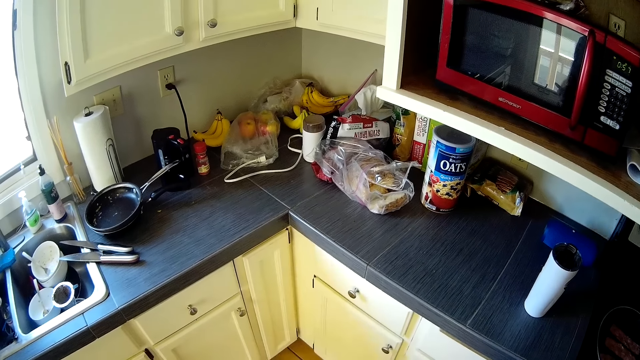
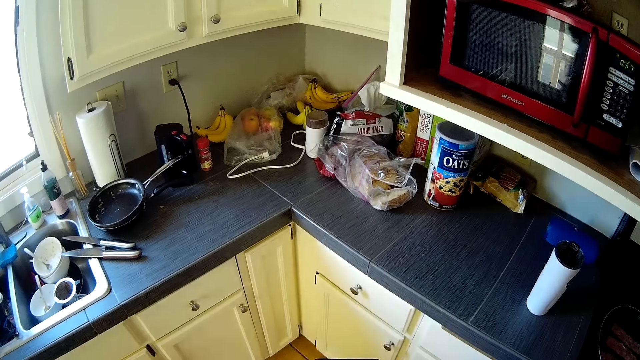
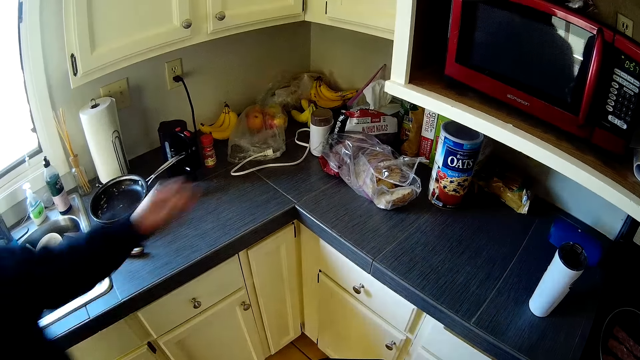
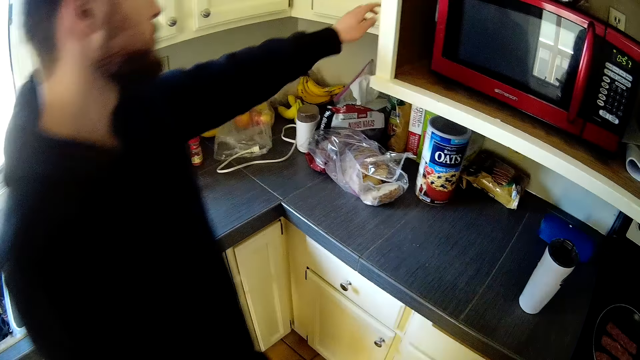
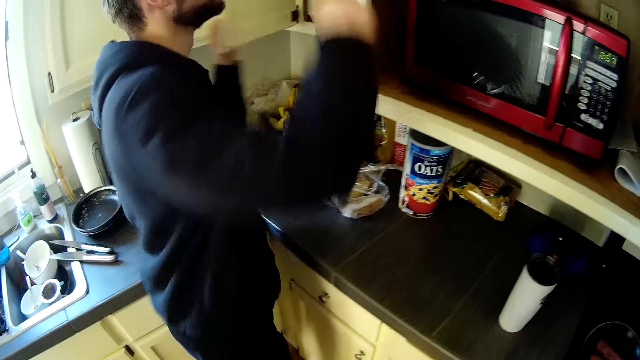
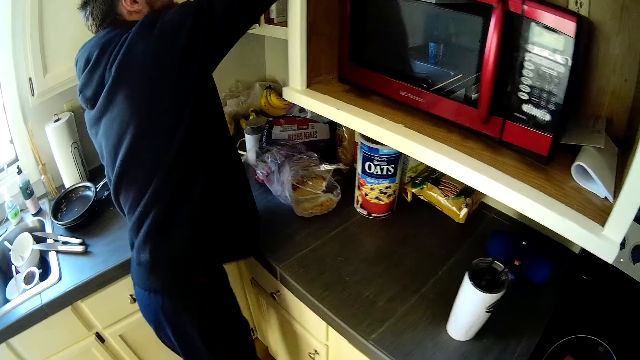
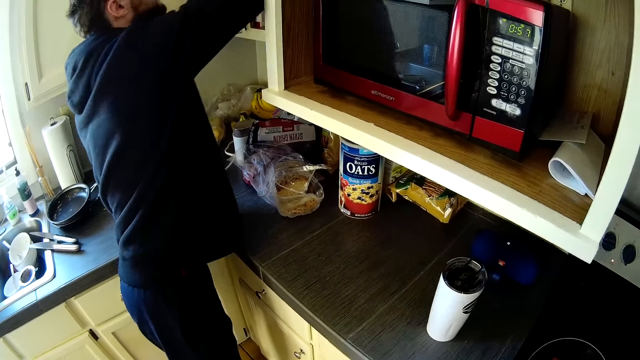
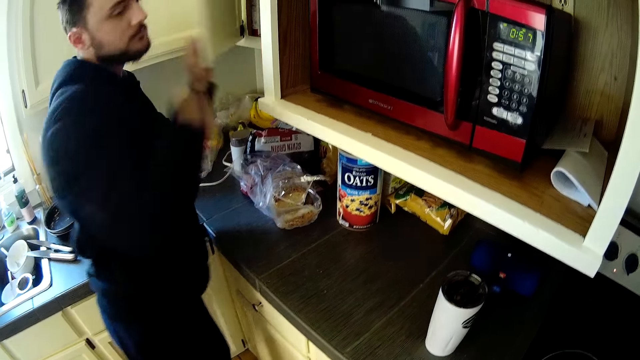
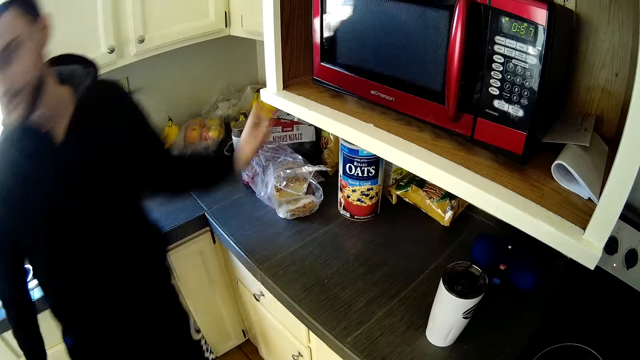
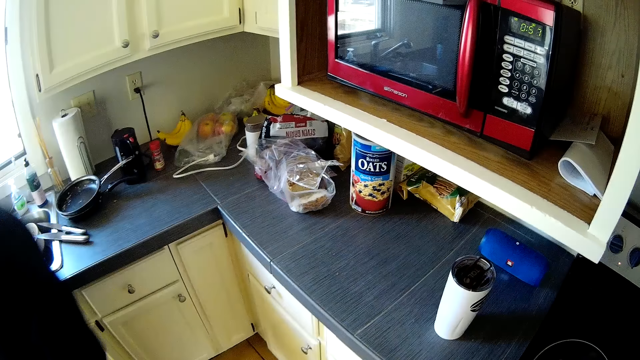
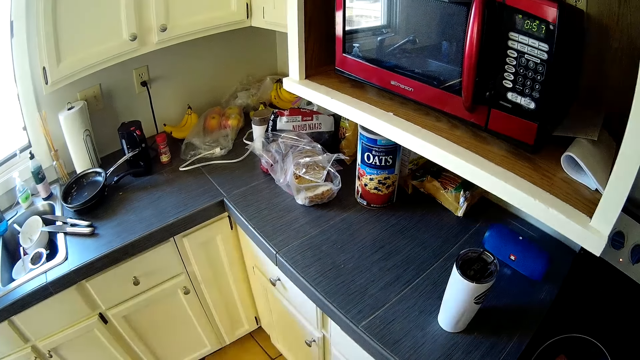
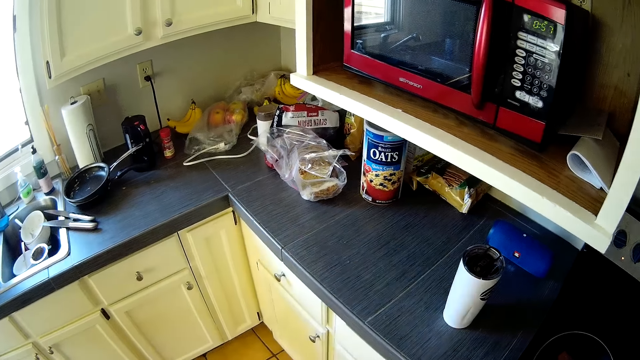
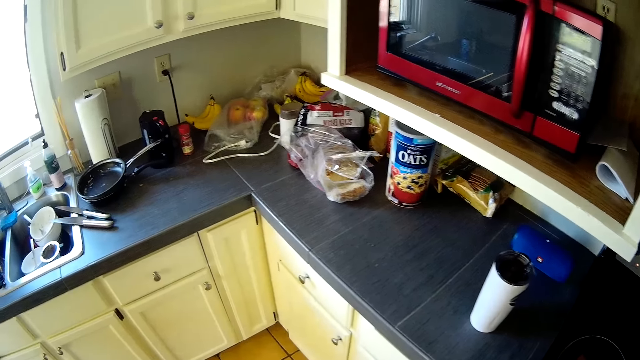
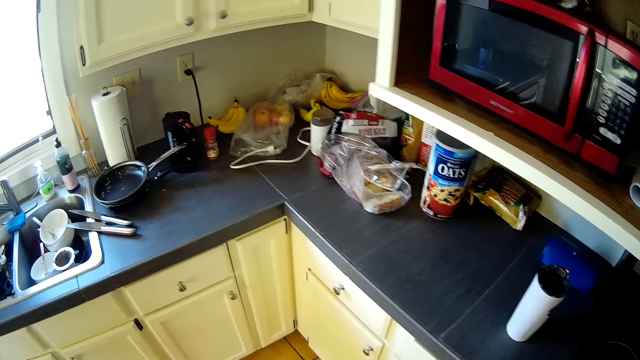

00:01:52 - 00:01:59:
A man picks something in the kitchen.

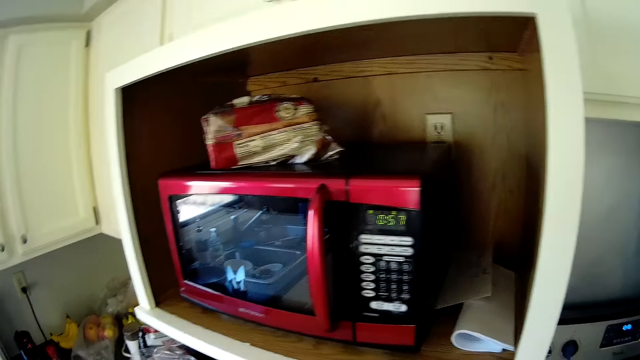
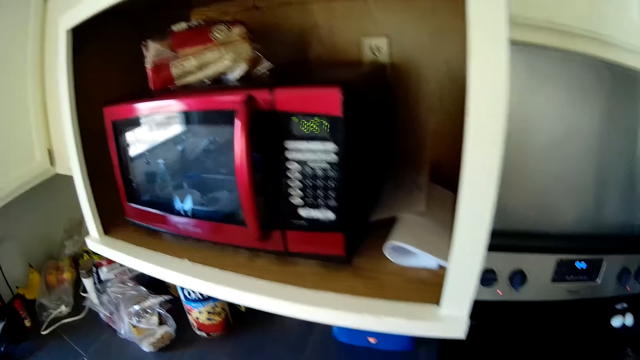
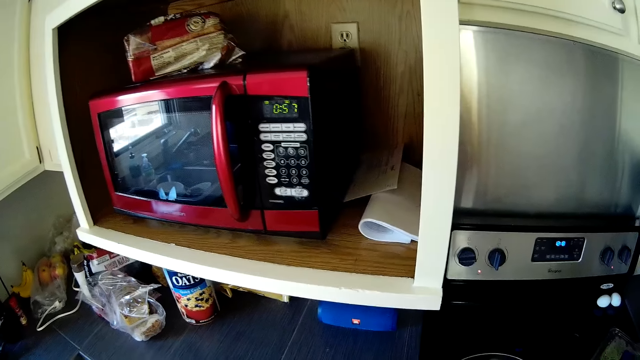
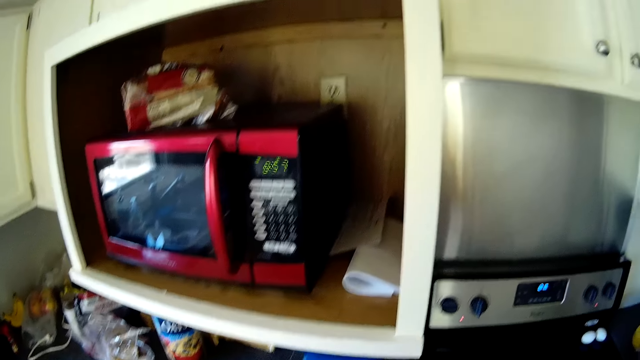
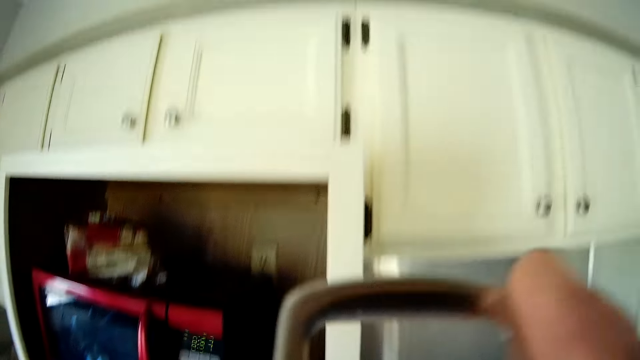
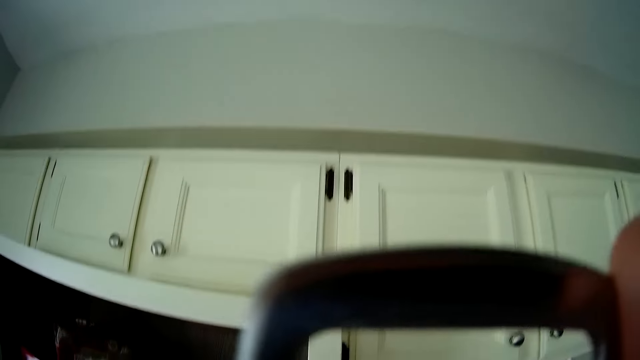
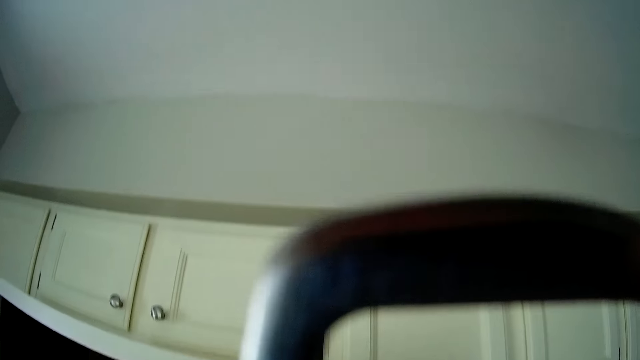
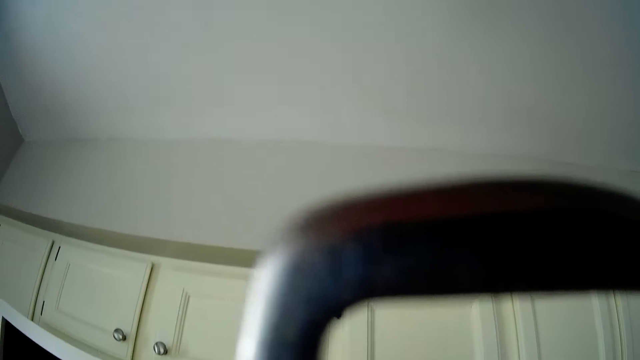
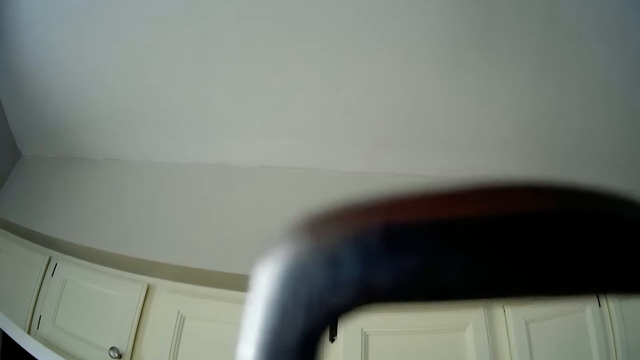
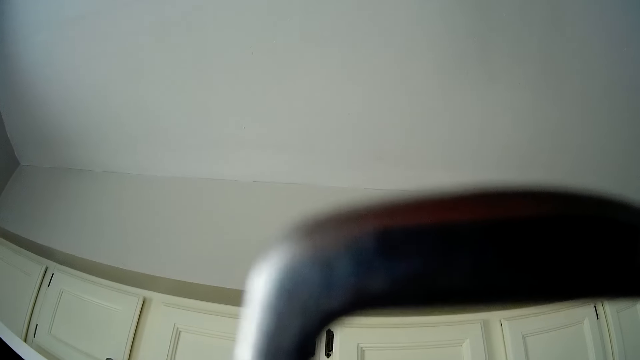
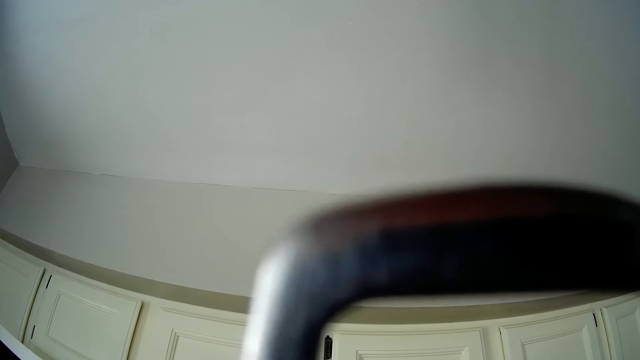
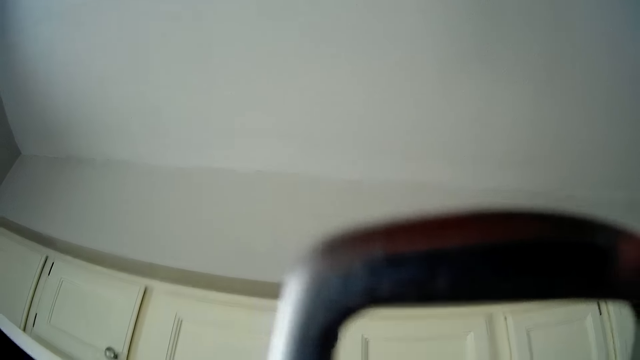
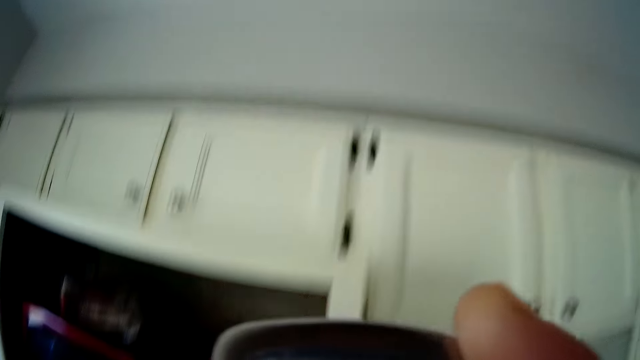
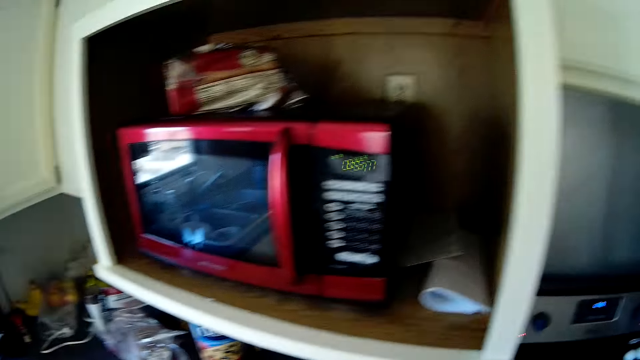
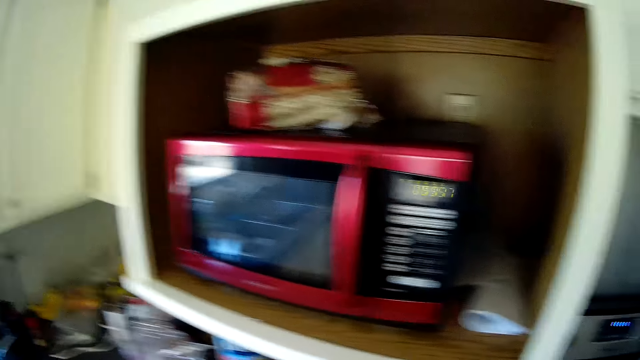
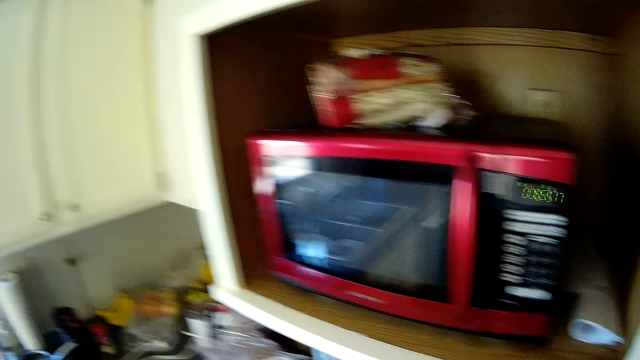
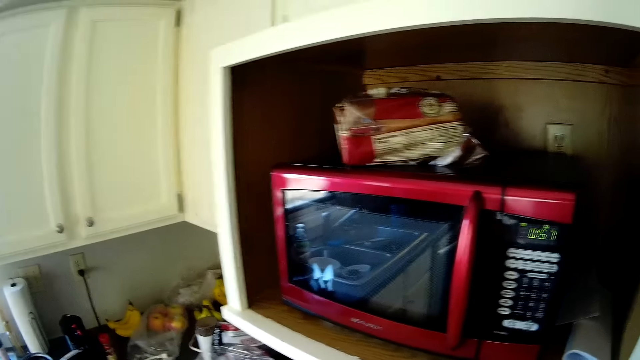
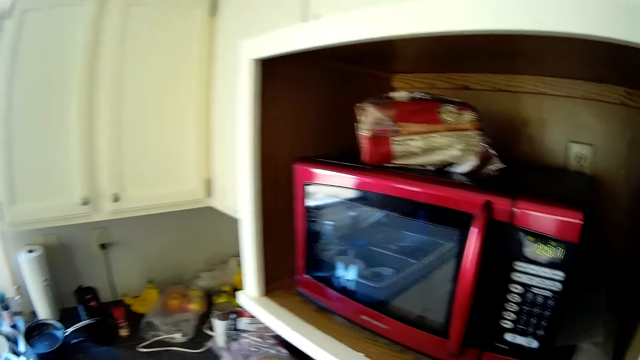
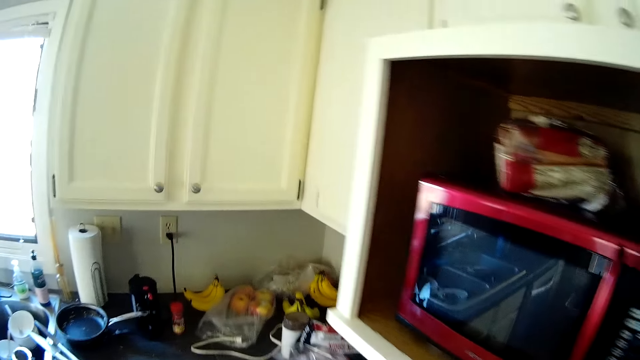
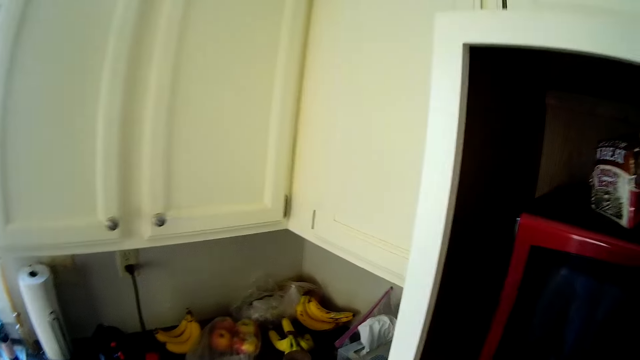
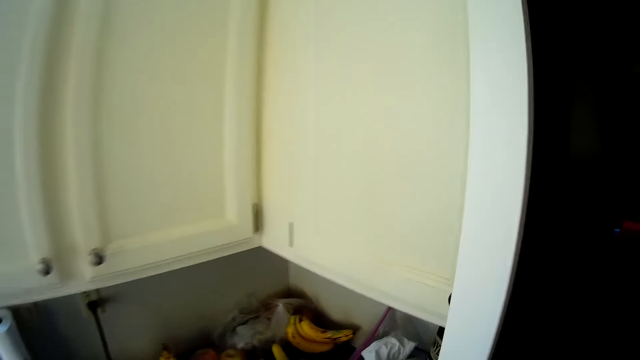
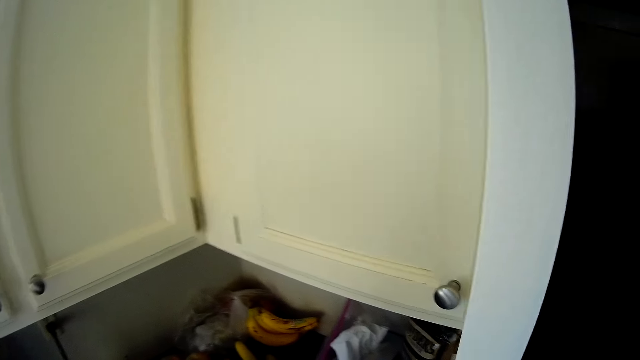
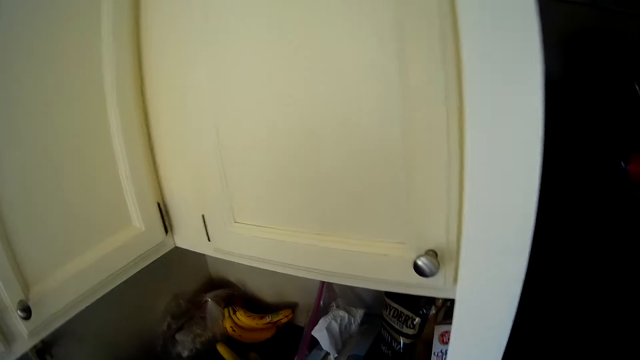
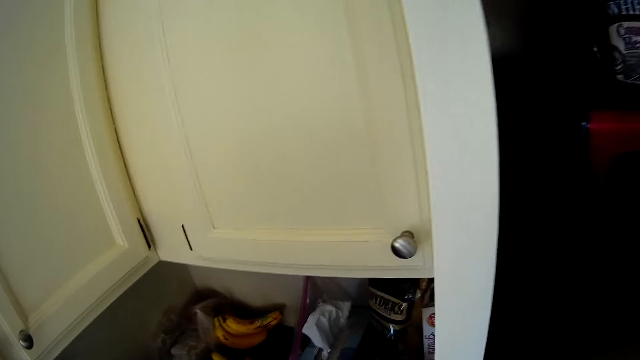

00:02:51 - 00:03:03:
The camera wearer drinks from a cup in his right hand. He stares at something. He stares around in the kitchen.

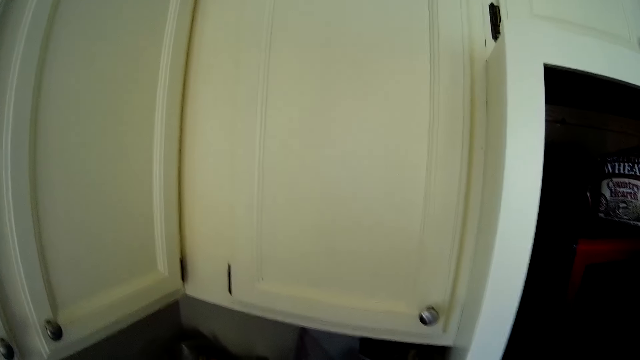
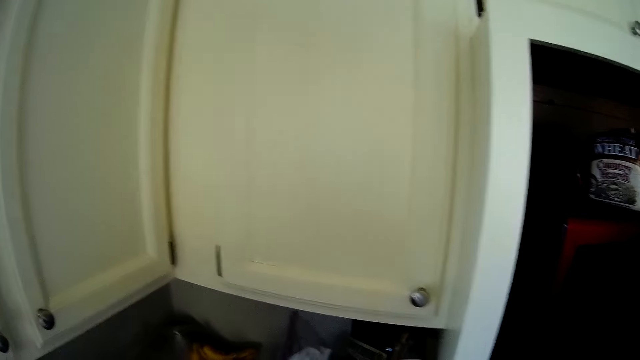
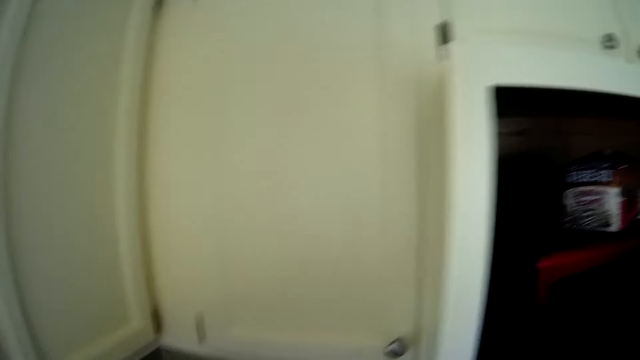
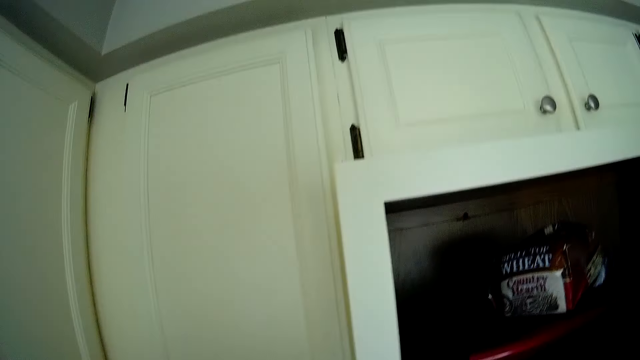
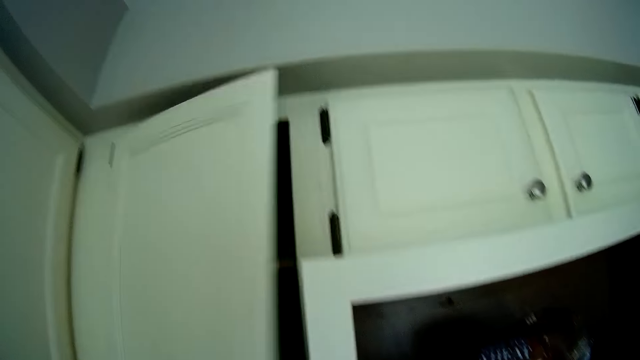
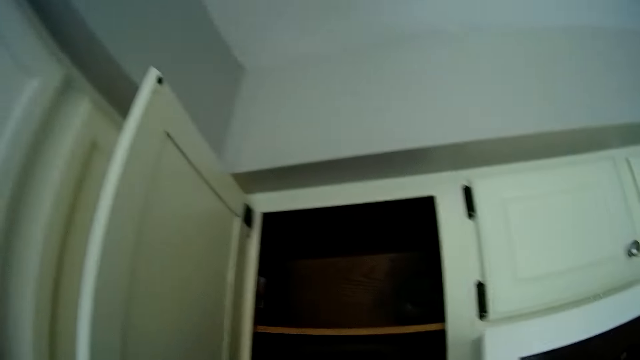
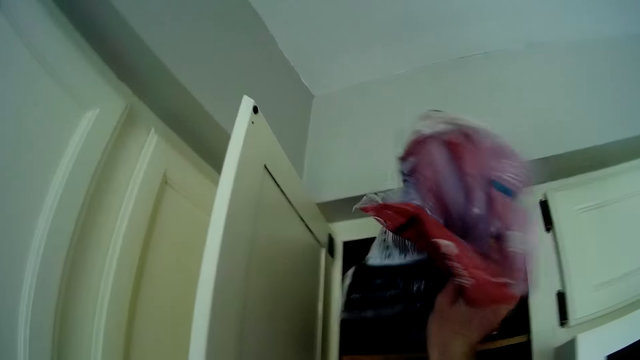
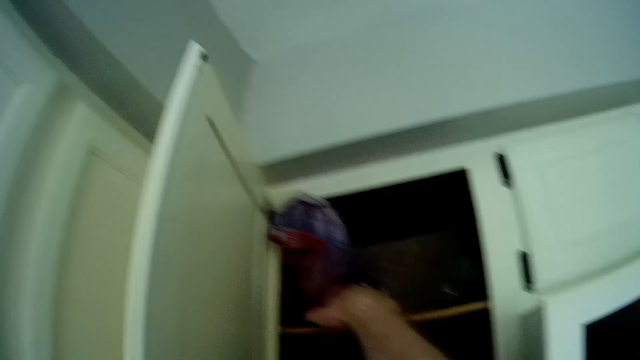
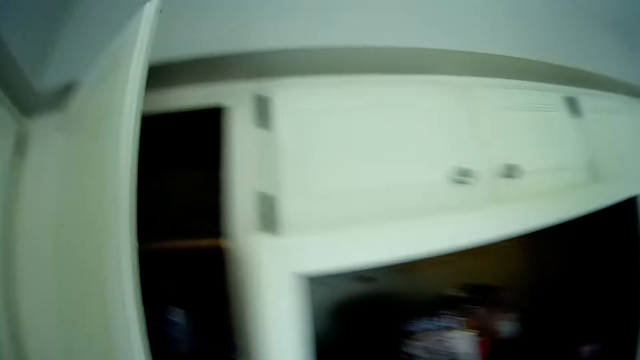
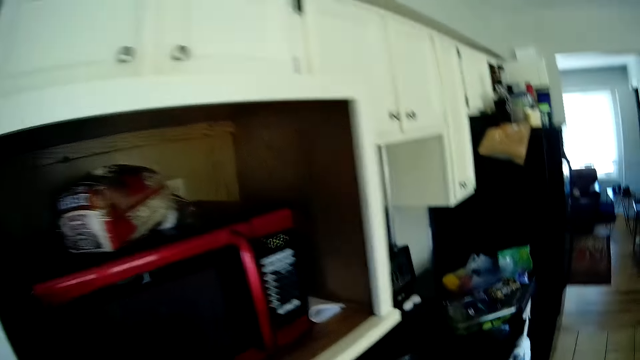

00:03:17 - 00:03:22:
The camera wearer opens a kitchen cabinet with his left hand. He puts a wrapped cloth into the kitchen cabinet with his right hand. He closes the kitchen cabinet with his left hand.
